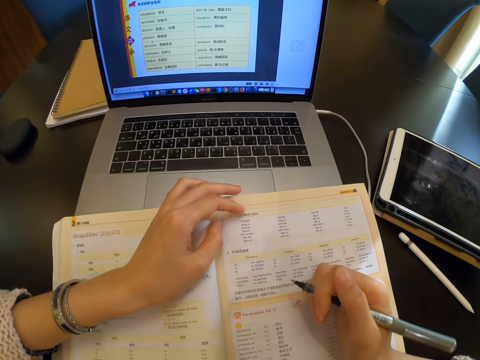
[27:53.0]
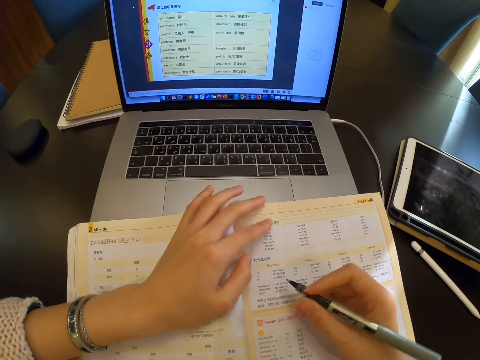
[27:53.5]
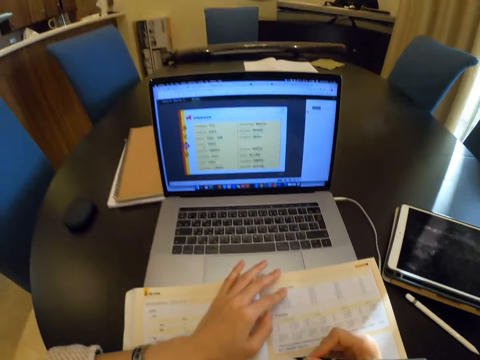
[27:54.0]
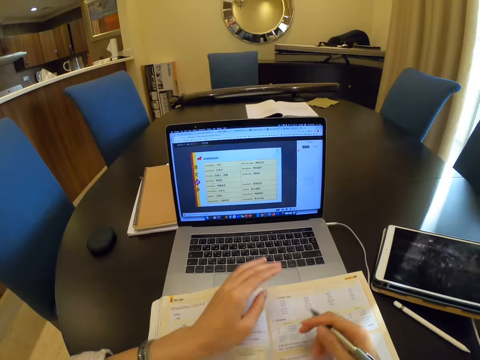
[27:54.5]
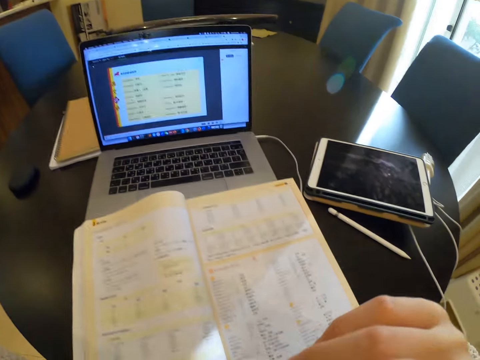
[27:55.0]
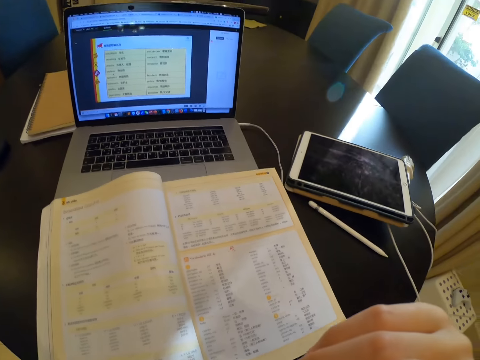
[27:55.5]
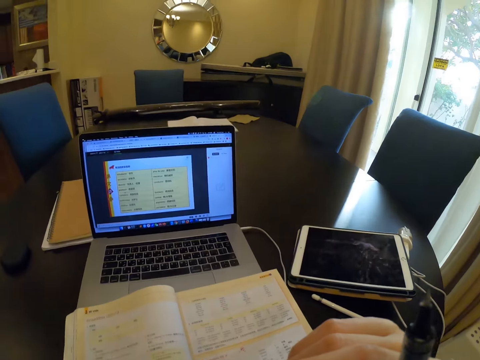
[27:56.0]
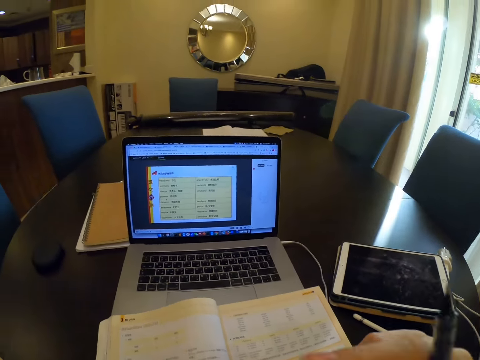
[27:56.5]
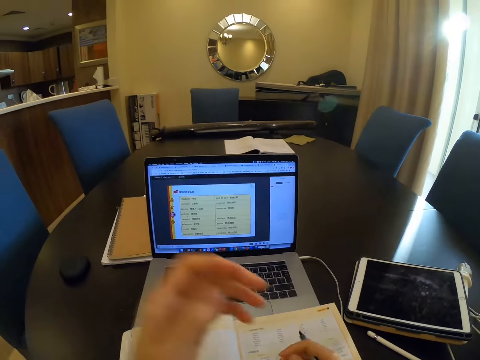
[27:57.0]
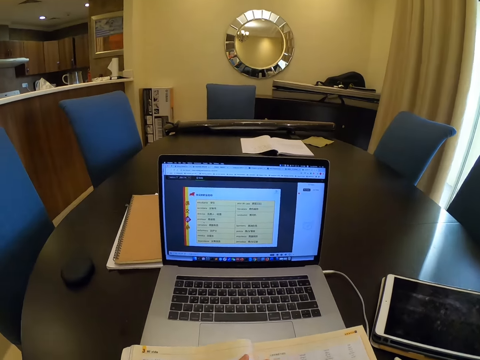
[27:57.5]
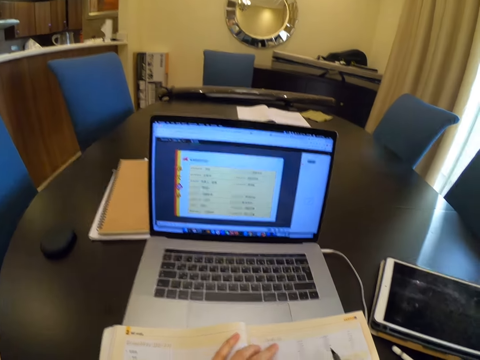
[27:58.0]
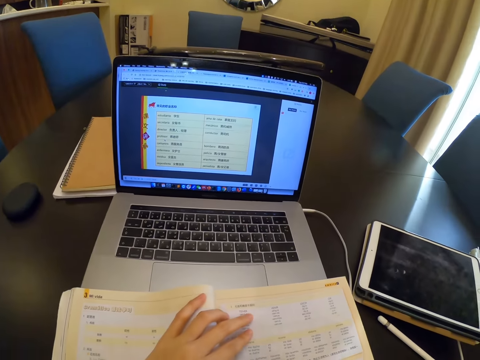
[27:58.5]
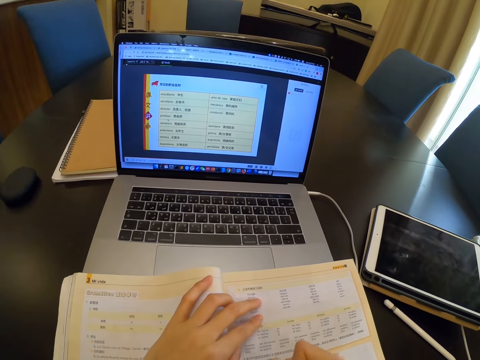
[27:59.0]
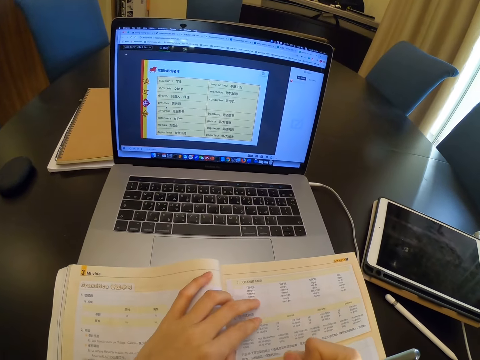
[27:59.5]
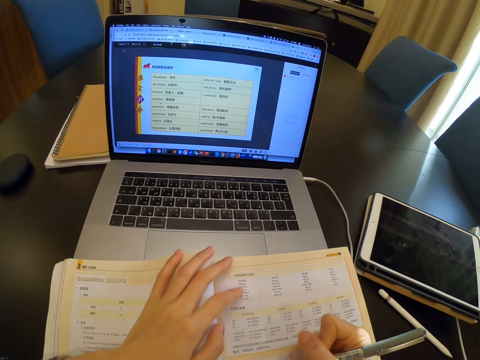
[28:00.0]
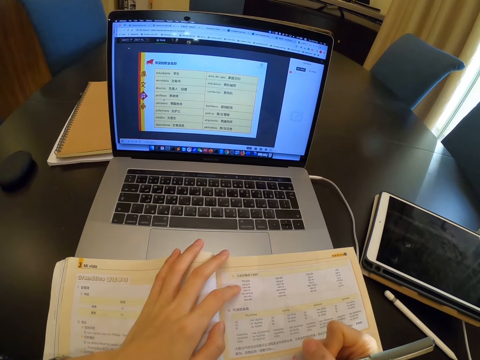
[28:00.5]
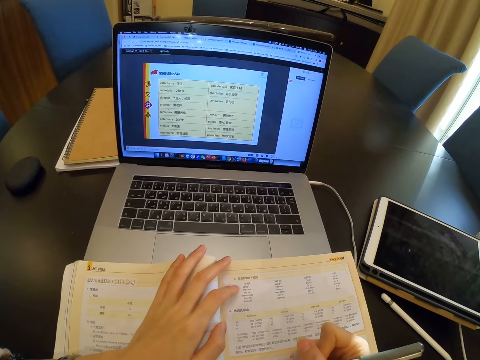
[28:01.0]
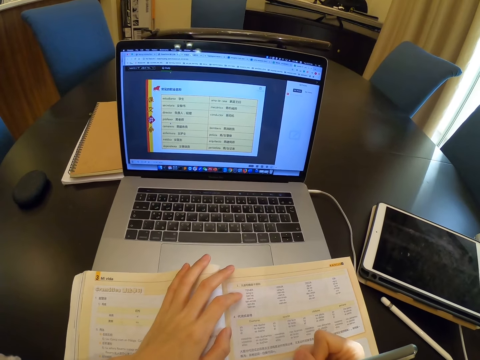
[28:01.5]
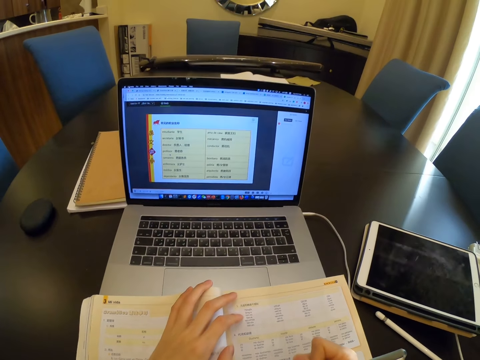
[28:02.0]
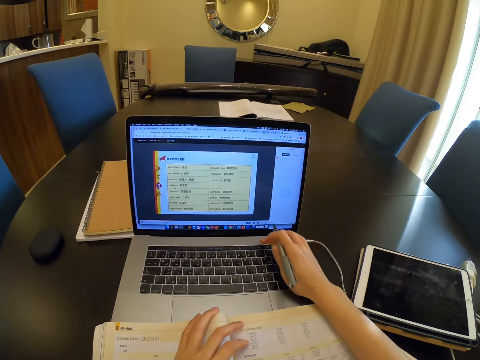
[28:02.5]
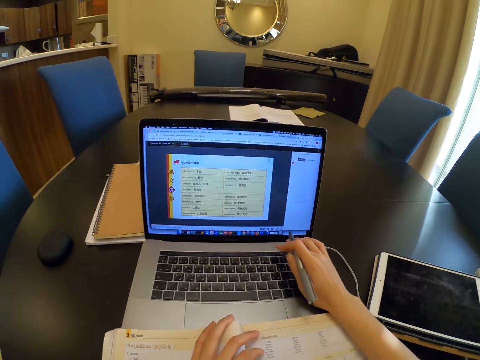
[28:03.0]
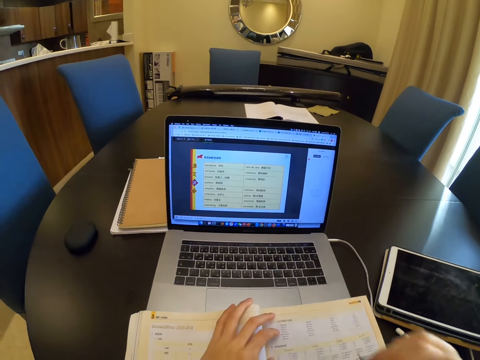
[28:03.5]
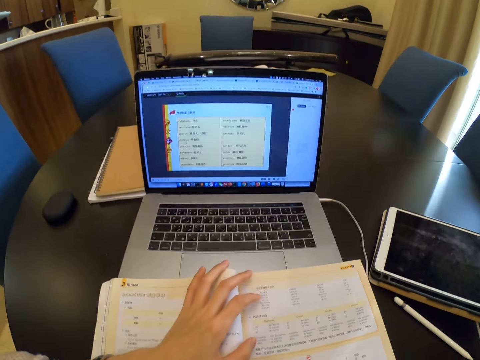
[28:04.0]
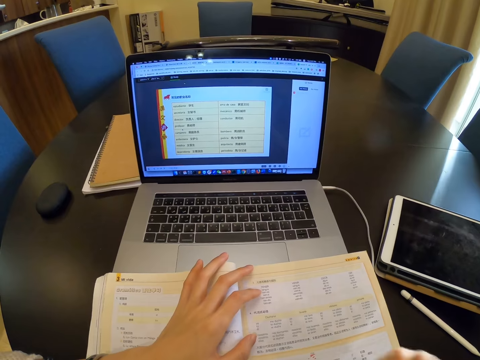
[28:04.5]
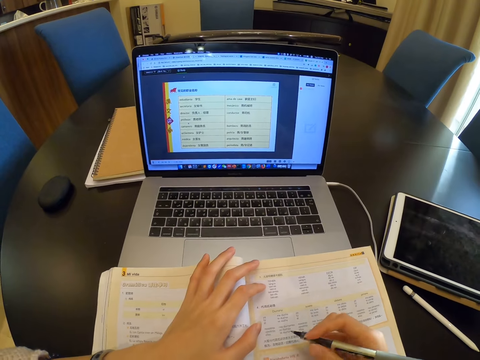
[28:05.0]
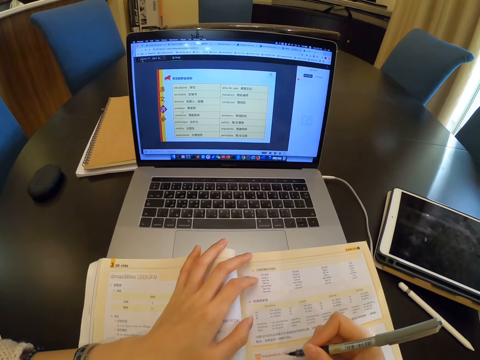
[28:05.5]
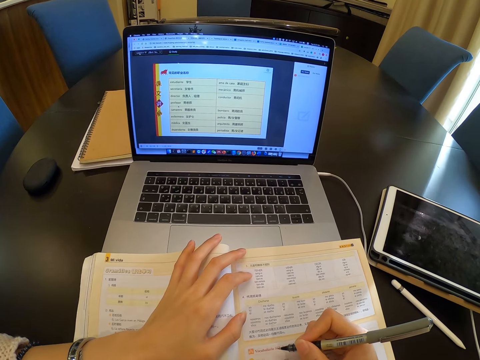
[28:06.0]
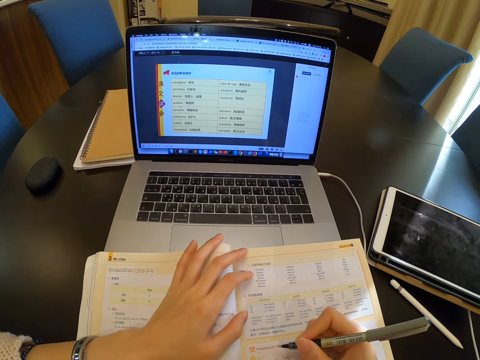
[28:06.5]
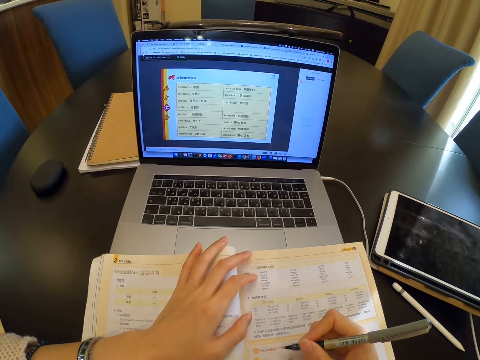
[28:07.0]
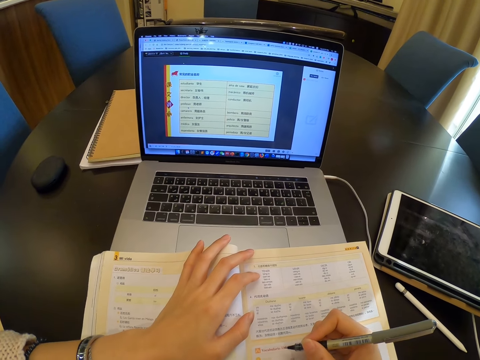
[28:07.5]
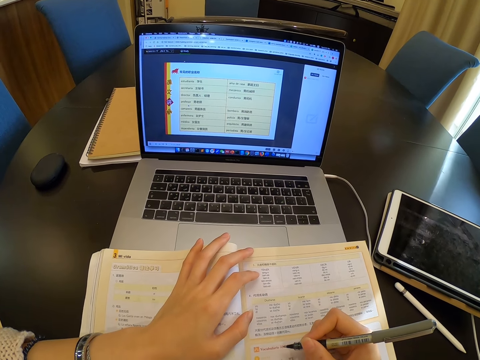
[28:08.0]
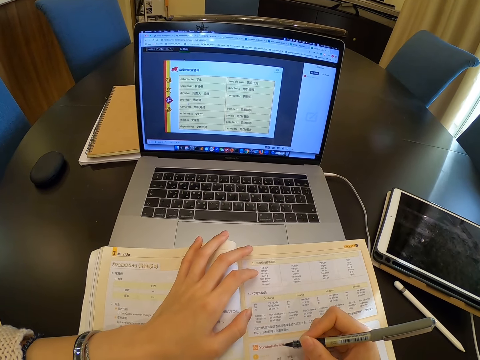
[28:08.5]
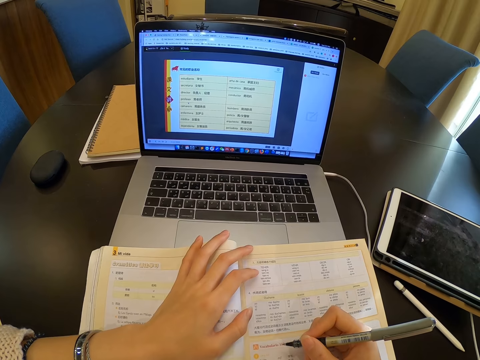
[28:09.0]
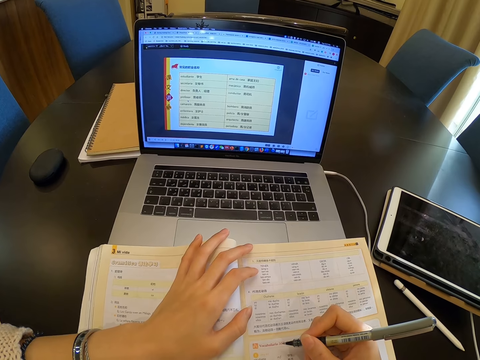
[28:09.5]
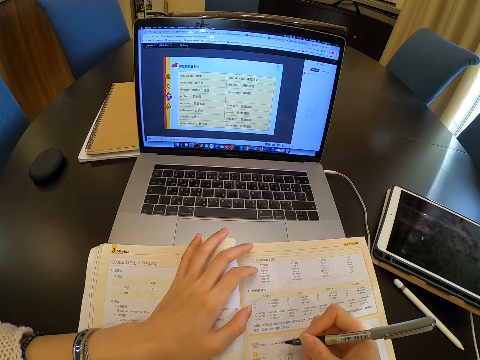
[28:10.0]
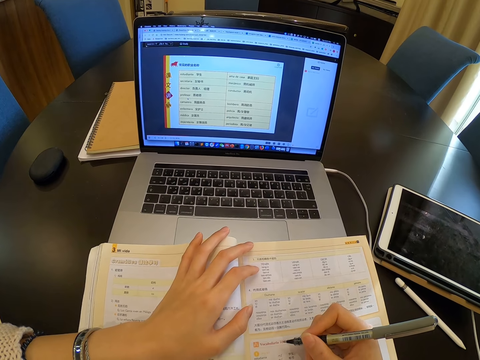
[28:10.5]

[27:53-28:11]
The camera wearer touches the camera with both hands. She scratches her face. She writes in the book with her right hand. She reads the book. She operates the laptop with her right hand. She reads the book.

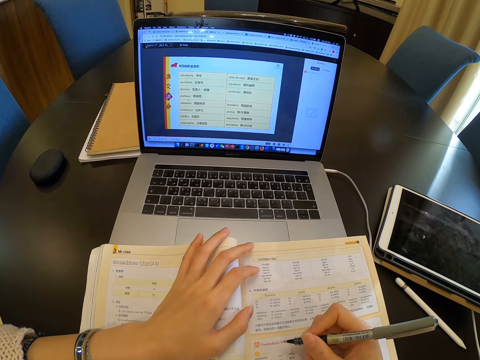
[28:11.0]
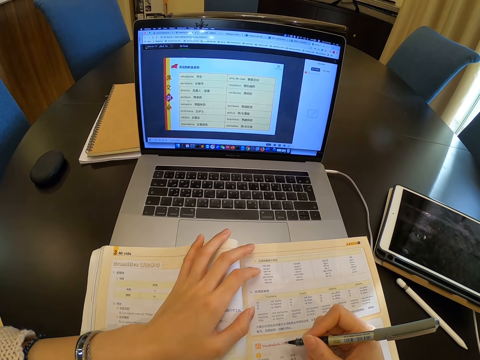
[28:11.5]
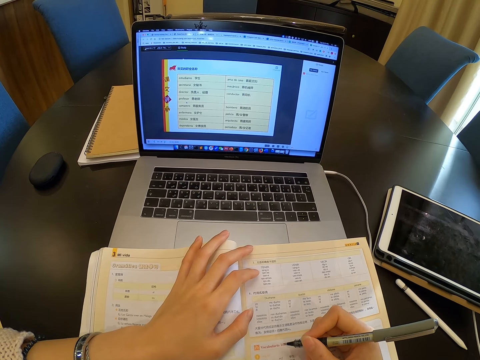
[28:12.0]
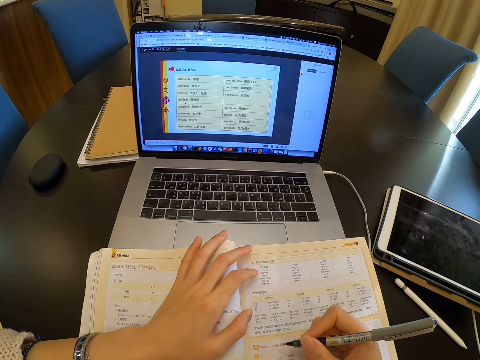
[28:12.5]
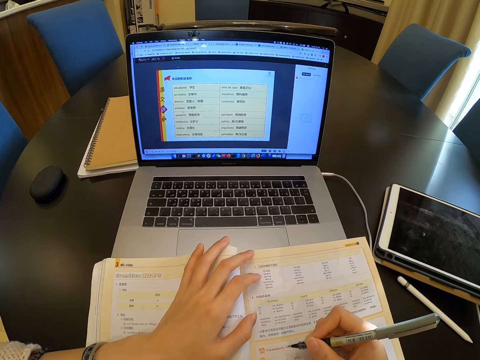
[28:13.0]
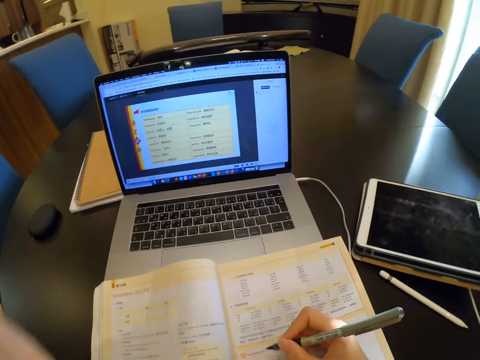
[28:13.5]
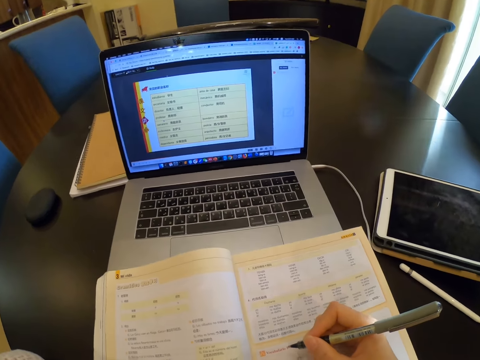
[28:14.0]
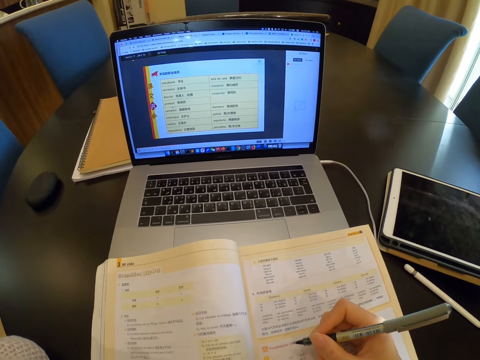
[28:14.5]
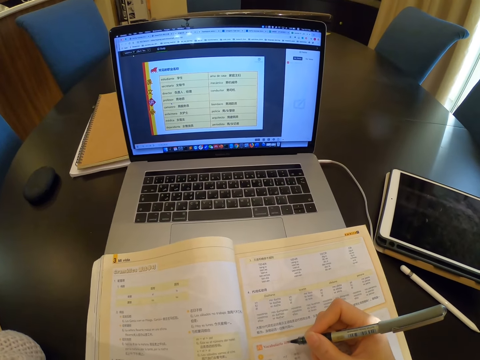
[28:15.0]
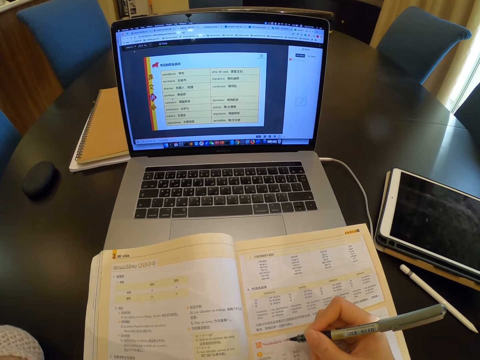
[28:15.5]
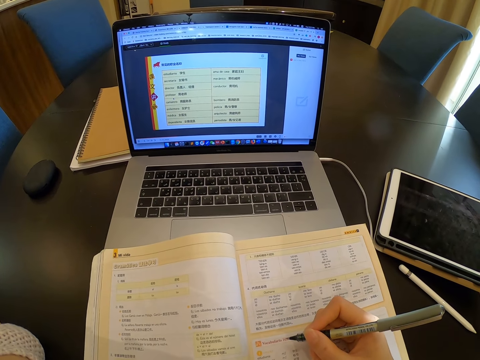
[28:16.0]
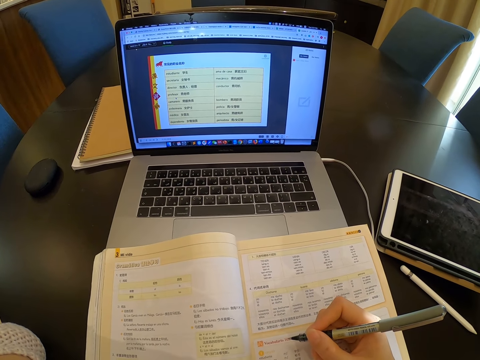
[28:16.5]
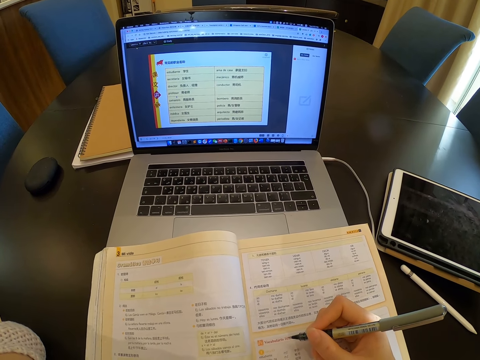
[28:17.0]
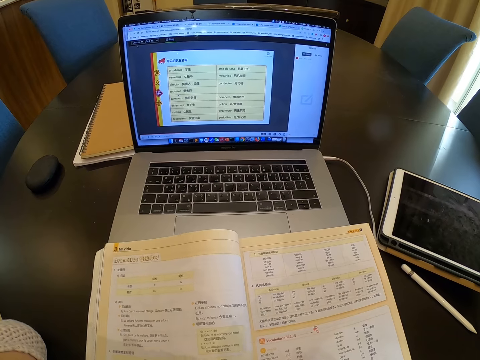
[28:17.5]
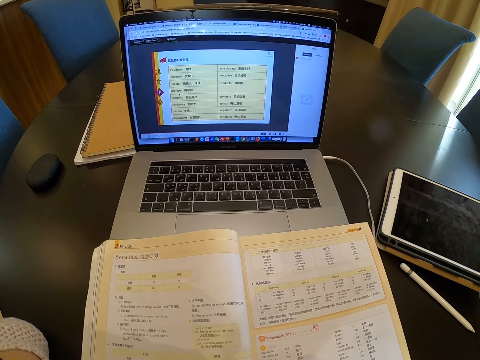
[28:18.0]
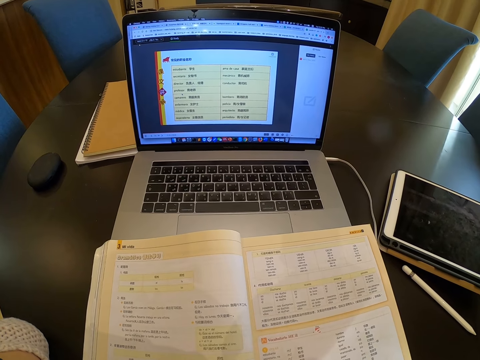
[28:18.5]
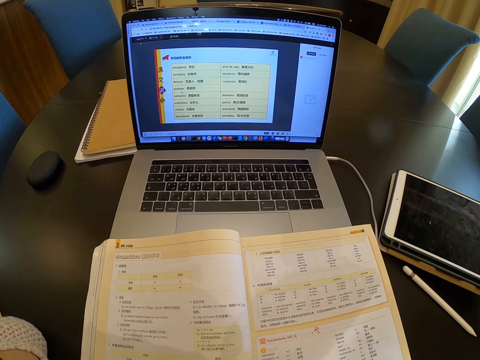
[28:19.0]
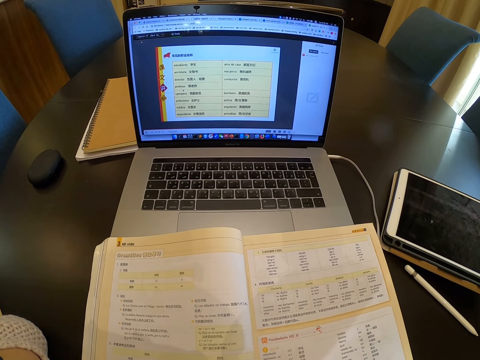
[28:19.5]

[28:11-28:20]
The camera wearer touches her face with her left hand. She scratches her face. She reads the book.
